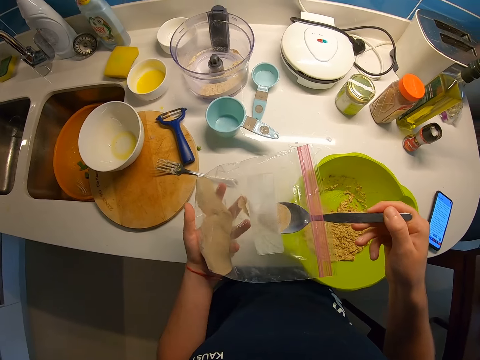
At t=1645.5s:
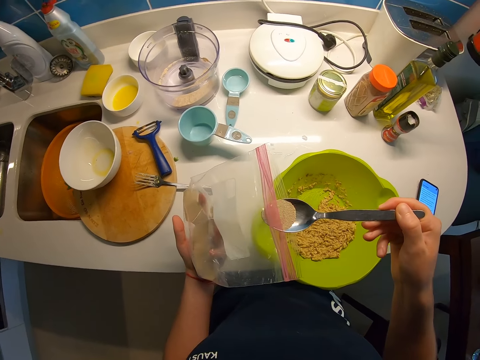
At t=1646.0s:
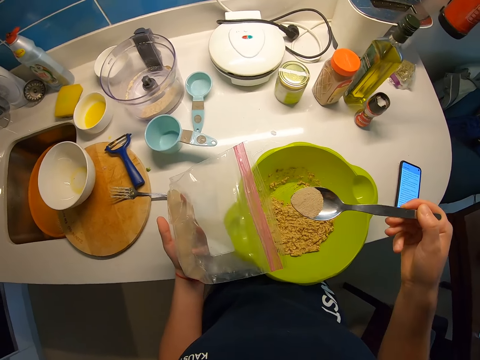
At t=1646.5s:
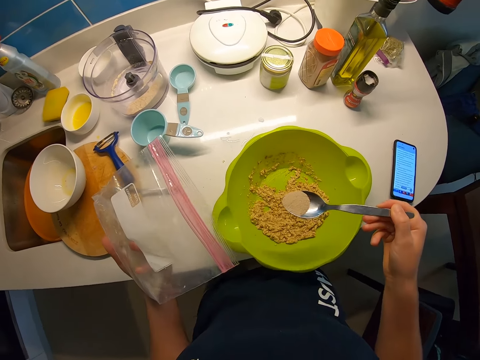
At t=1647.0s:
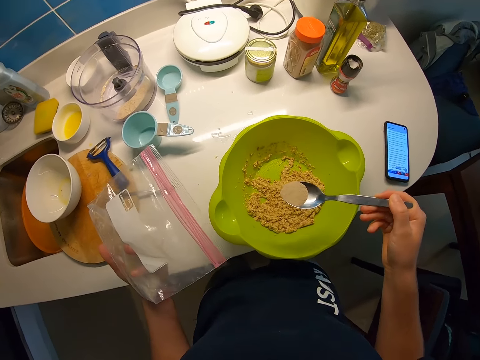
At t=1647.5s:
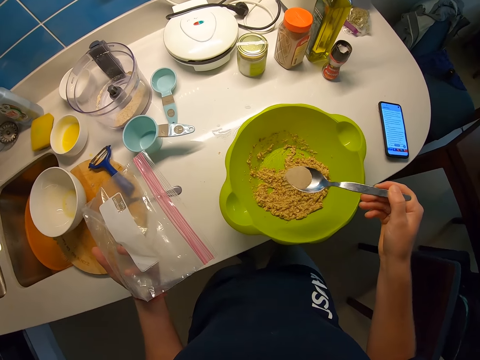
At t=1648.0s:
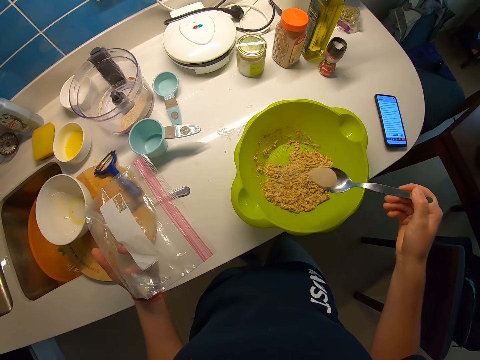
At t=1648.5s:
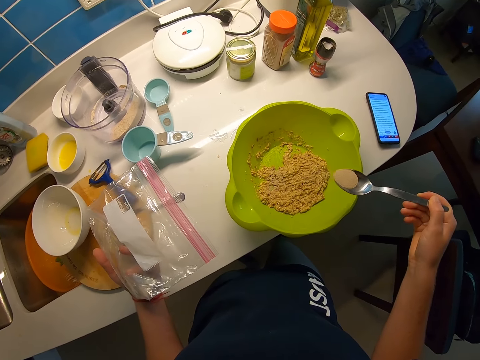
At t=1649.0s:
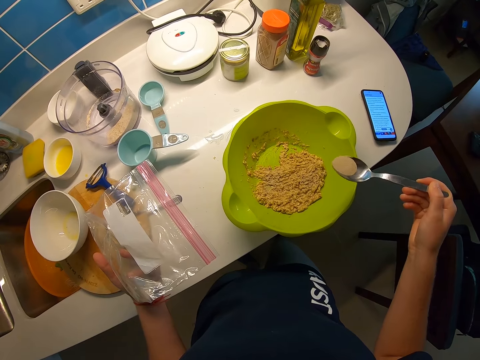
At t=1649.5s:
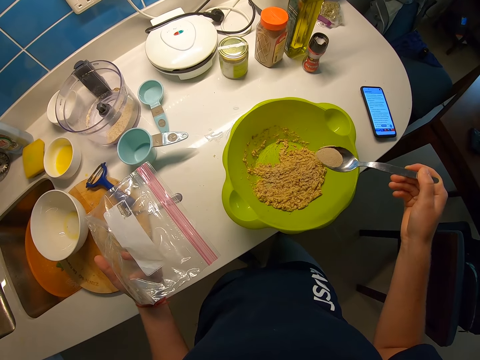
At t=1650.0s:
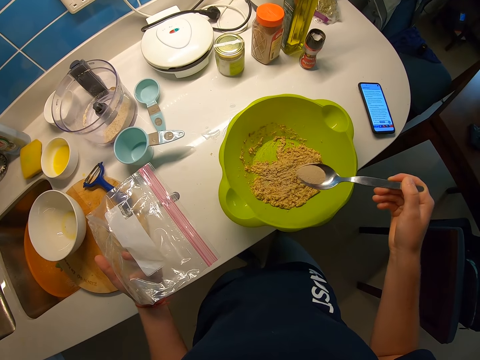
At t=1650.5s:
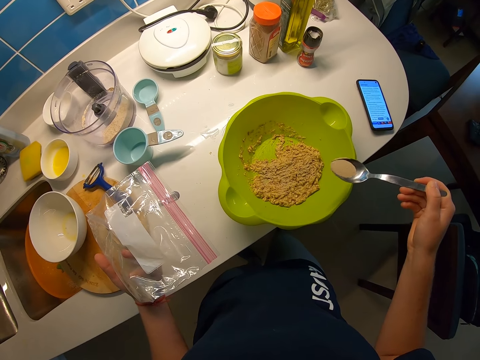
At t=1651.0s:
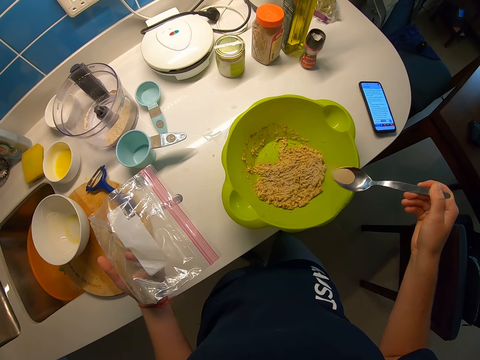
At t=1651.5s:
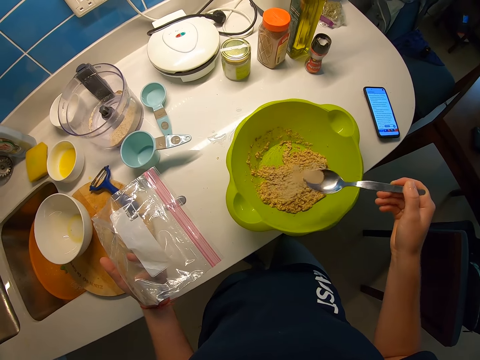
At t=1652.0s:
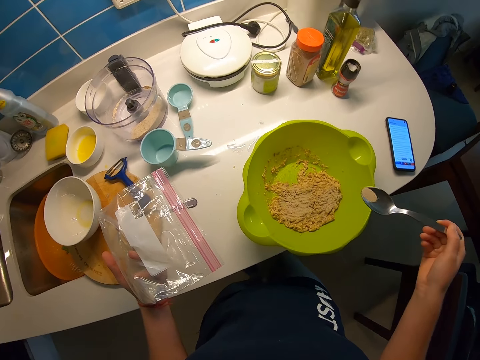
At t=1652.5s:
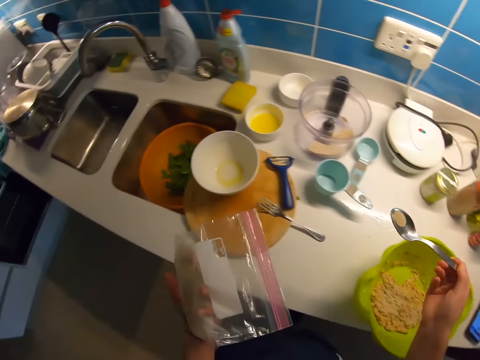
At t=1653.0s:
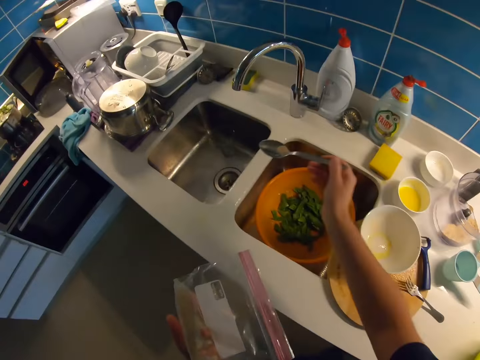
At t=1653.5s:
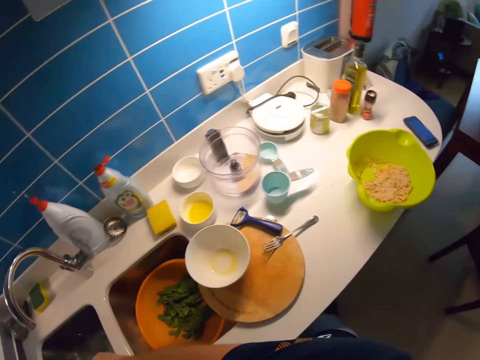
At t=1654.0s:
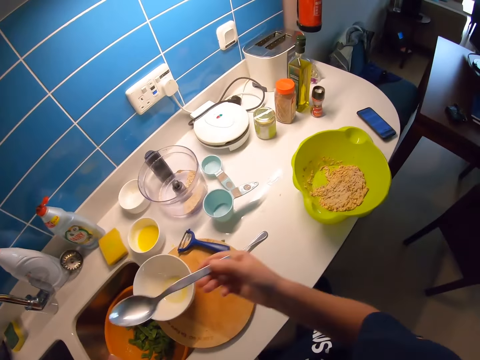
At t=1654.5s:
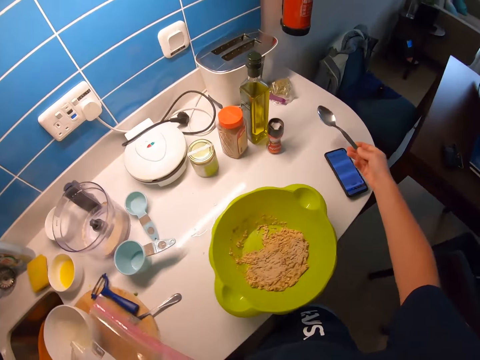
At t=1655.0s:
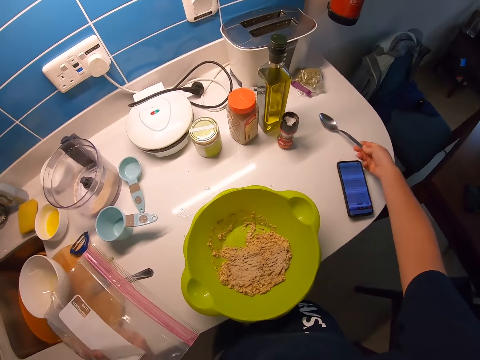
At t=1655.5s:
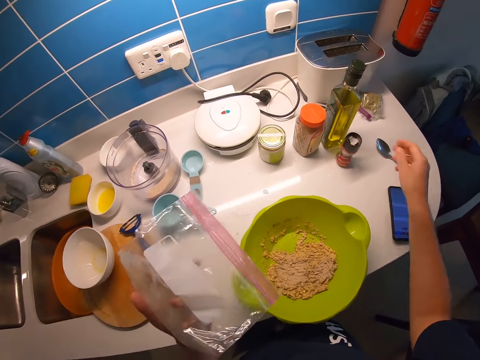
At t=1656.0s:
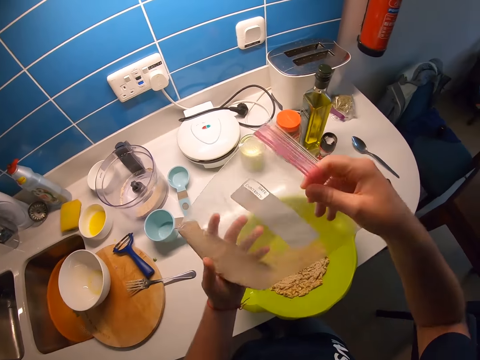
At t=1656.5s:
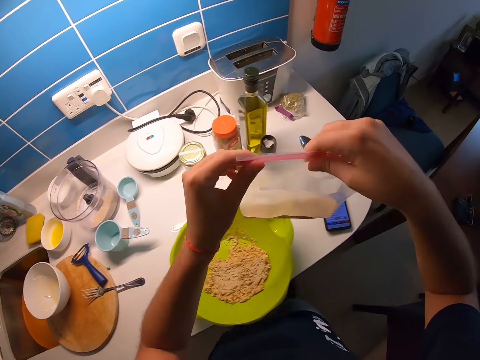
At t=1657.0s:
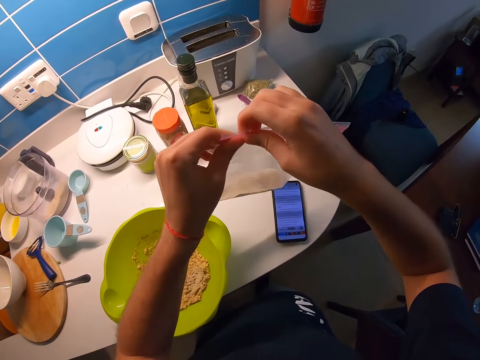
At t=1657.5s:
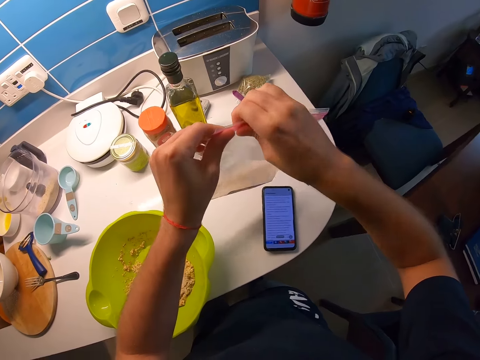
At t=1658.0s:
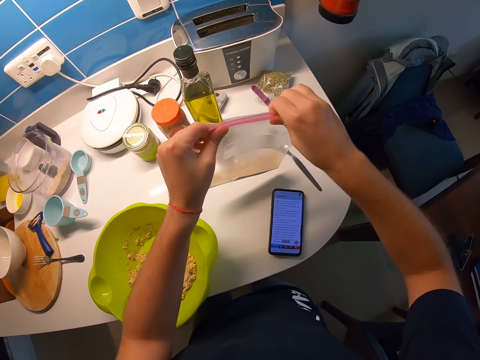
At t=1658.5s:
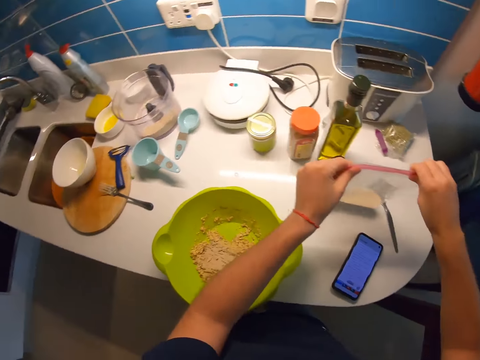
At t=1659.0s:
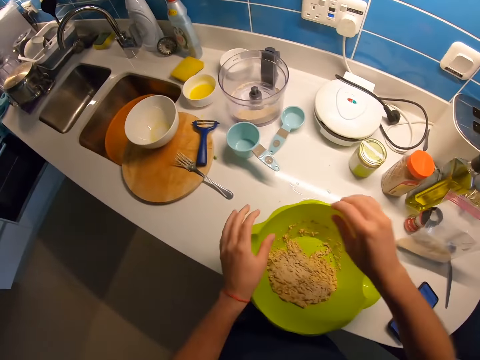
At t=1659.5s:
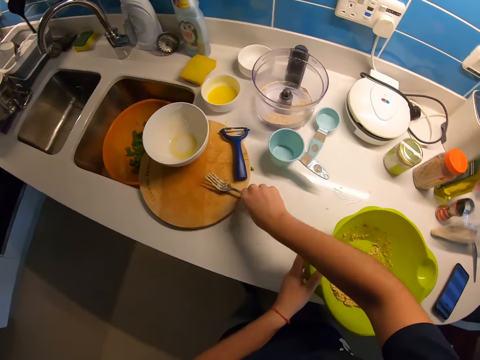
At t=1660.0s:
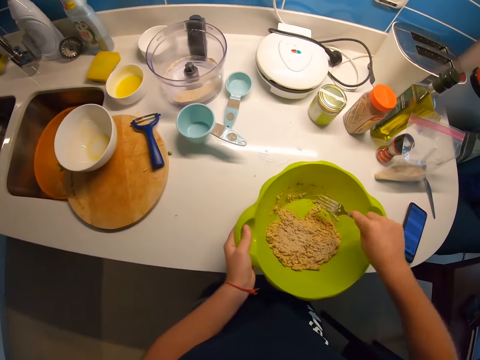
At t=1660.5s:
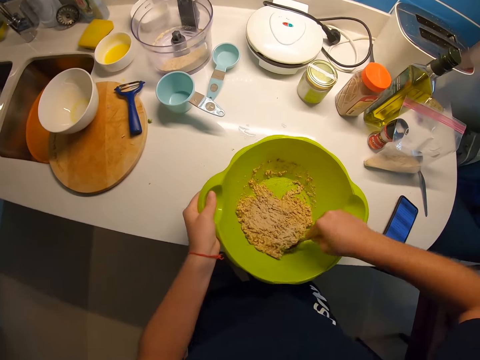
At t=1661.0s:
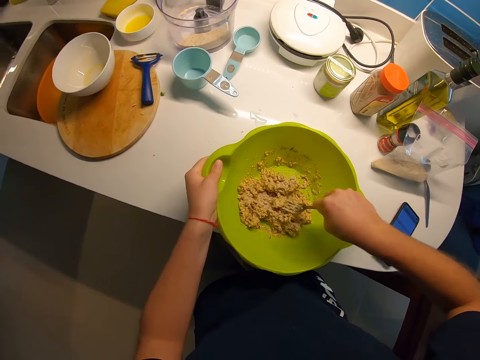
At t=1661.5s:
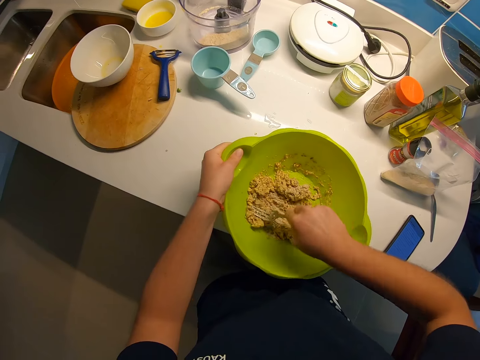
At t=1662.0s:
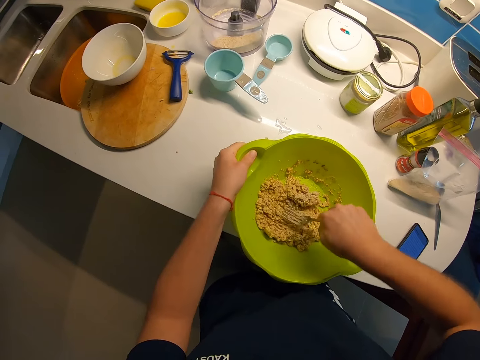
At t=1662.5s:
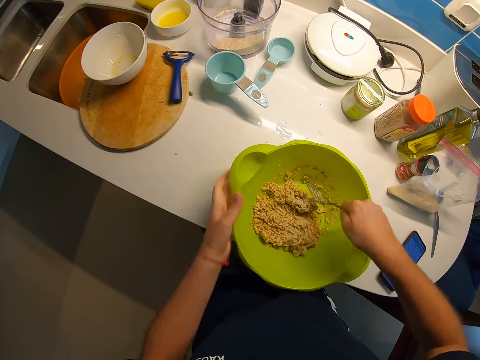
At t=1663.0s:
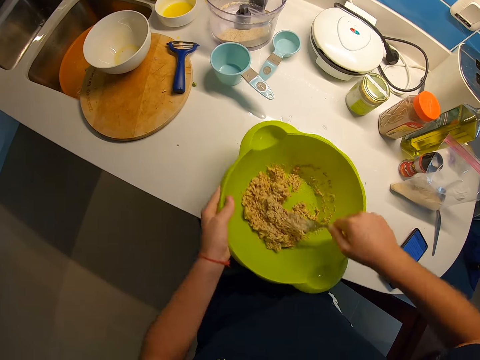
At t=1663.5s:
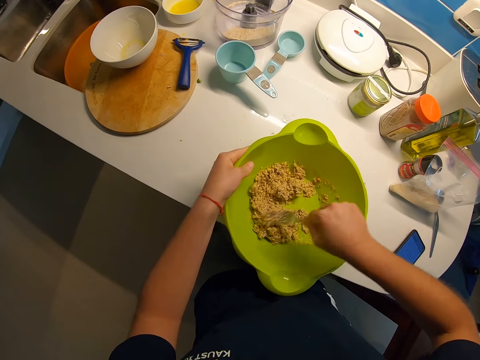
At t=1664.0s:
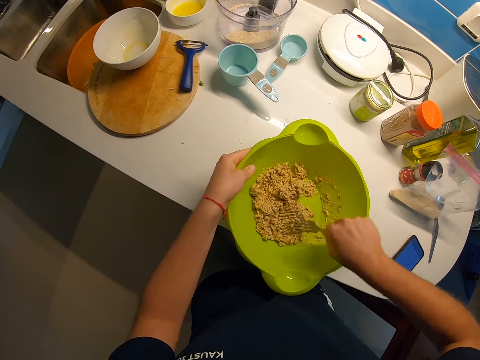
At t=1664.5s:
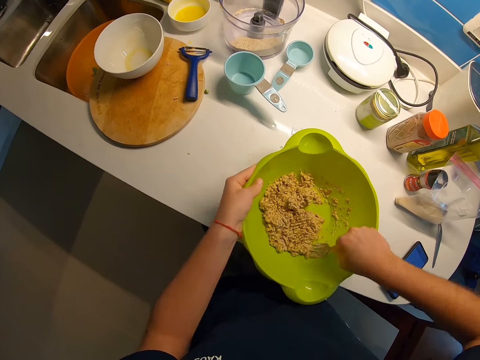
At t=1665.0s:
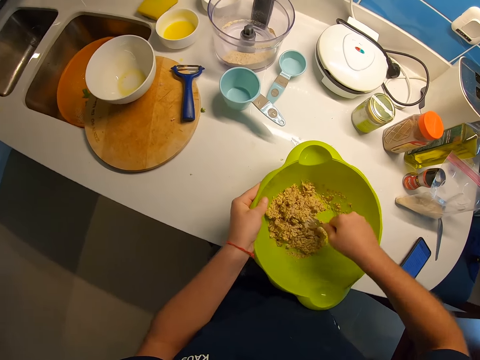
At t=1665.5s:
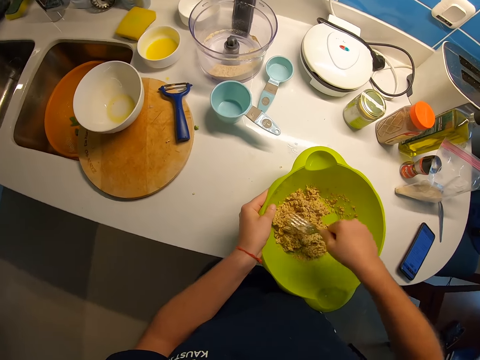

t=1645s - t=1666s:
The camera wearer drops something in a basin. She sprinkles the ground ginger into the green bowl of batter with a spoon in her right hand. She throws the remaining ground ginger in the spoon into the sink with her right hand. She drops the spoon on the kitchen table with her right hand. She passes the zip-lock bag containing ground ginger to her right hand. She closes the zip-lock bag containing ground ginger with both hands. She wraps the polythene bag. She drops the zip-lock bag containing ground ginger on the kitchen table with her right hand. She picks up the fork on the kitchen table with her right hand, holds the green bowl with her left hand, and mixes the batter in the green bowl with her right hand. She smashes something.

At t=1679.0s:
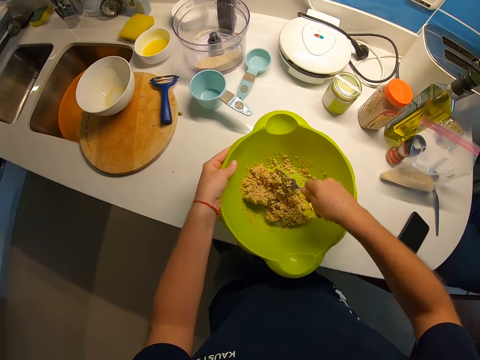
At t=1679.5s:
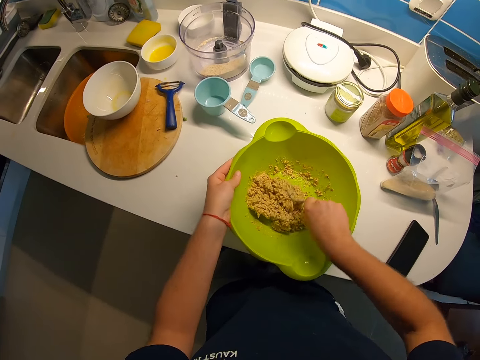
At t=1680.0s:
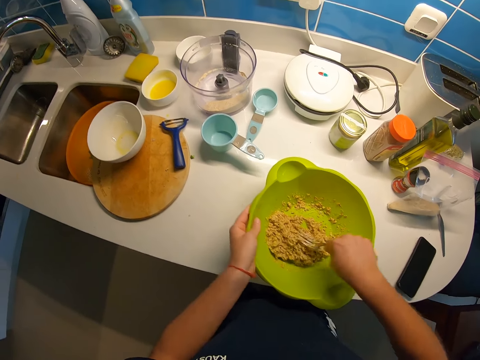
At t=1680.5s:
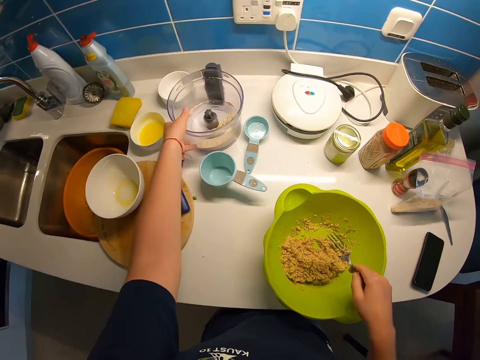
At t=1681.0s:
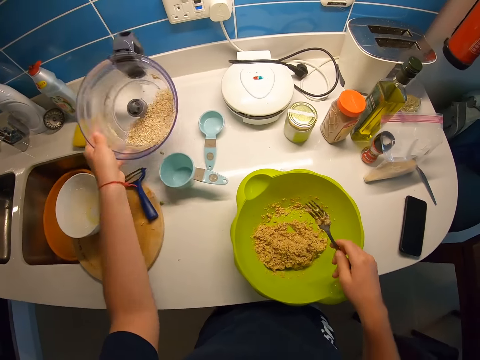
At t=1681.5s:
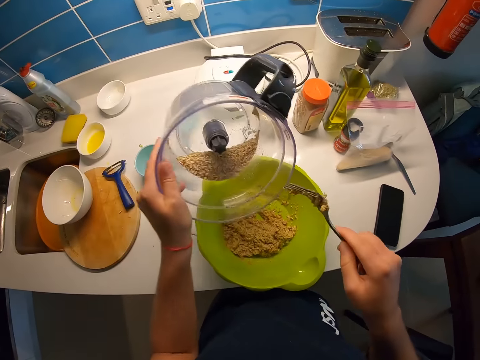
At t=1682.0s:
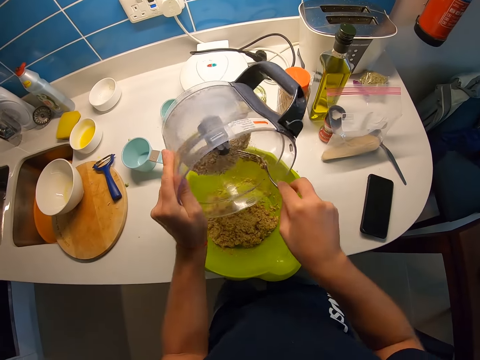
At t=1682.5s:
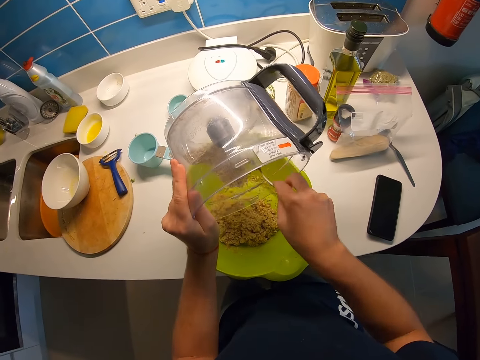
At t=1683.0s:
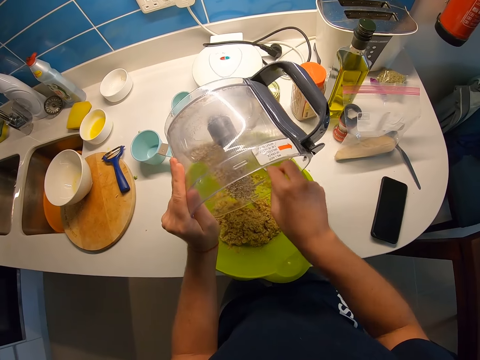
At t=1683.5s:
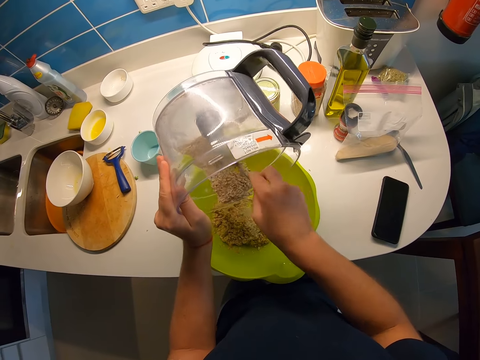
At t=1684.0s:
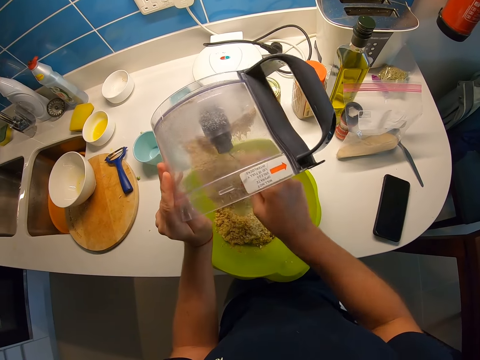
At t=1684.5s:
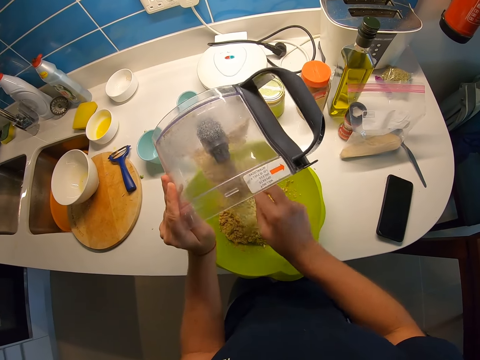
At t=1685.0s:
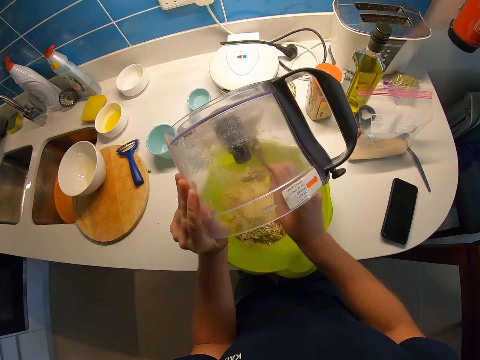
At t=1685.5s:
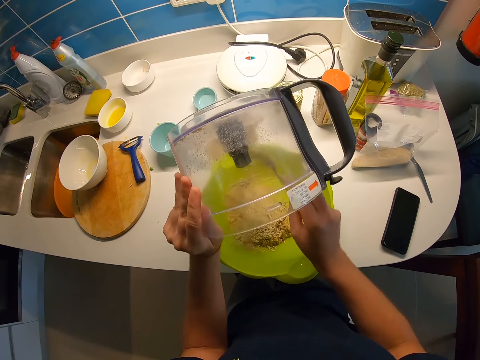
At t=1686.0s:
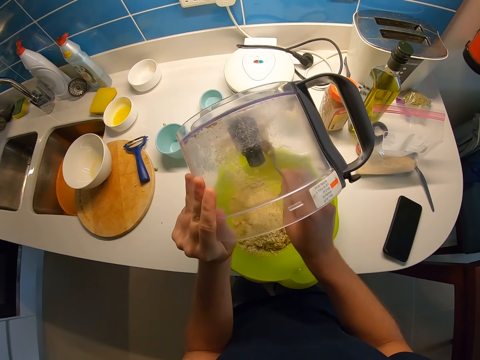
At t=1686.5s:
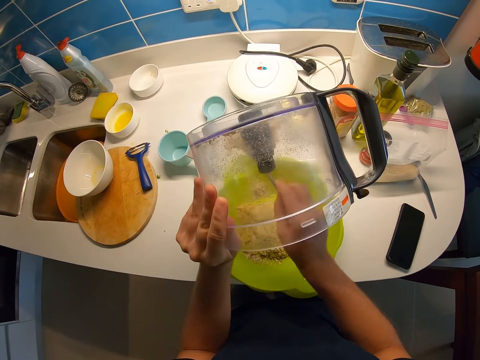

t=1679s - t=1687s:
The camera wearer picks up a food processor containing crumbs with her left hand. She drops something in the basin. She pours the crumbs from the food processor into the green bowl of batter with the fork in her right hand.
